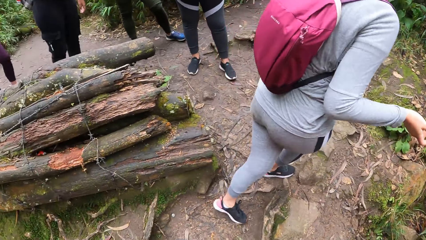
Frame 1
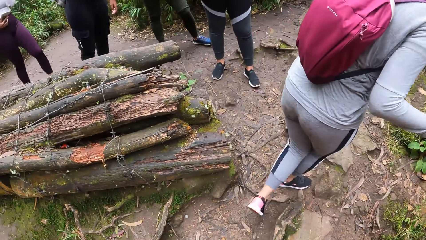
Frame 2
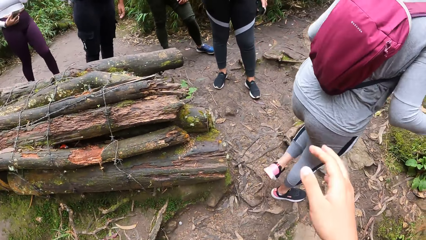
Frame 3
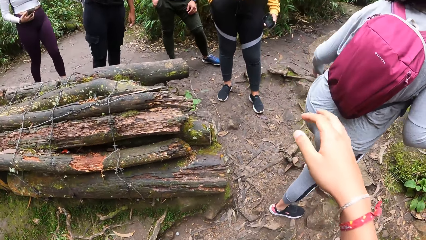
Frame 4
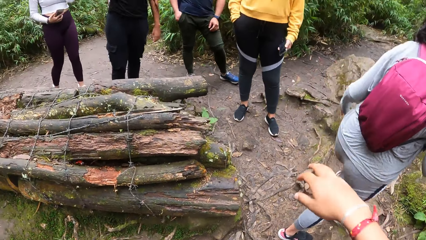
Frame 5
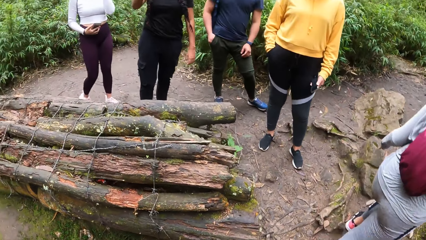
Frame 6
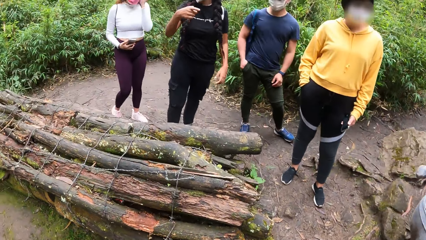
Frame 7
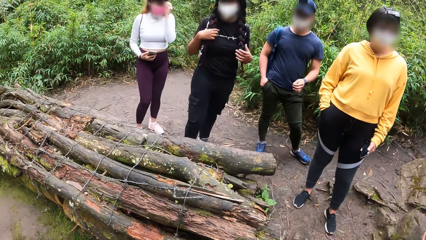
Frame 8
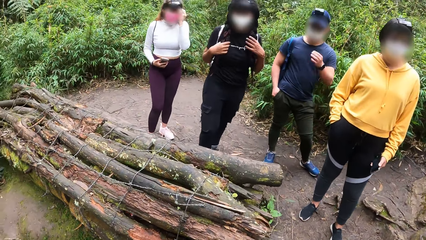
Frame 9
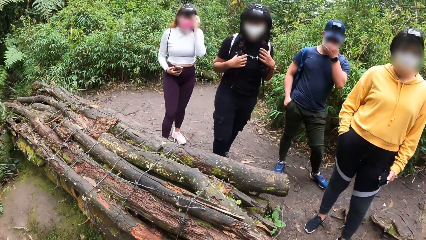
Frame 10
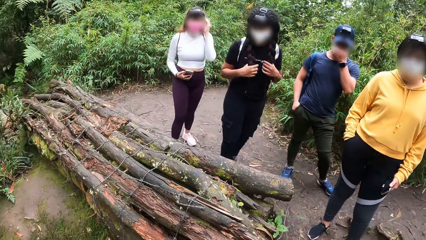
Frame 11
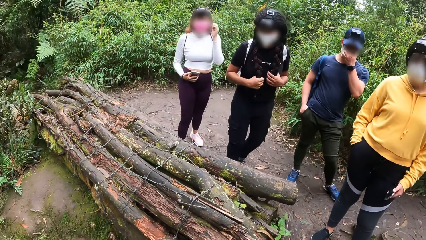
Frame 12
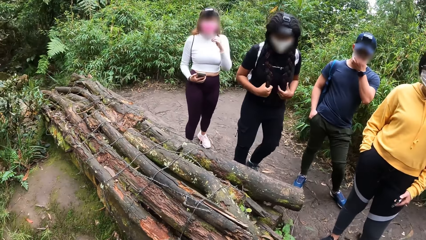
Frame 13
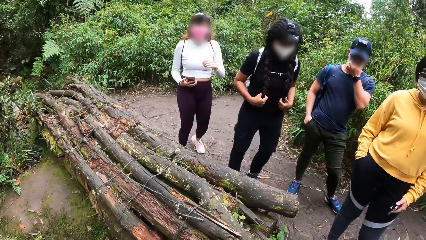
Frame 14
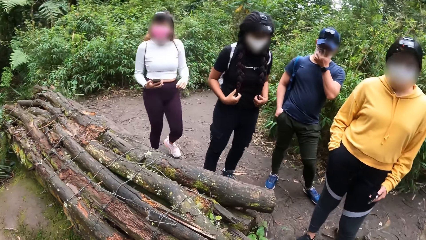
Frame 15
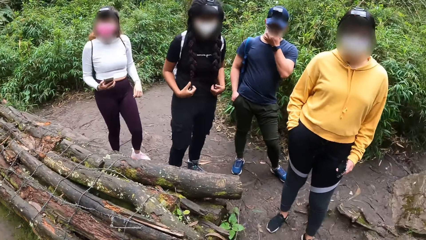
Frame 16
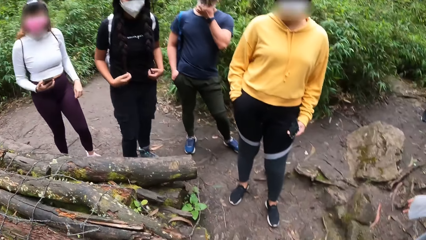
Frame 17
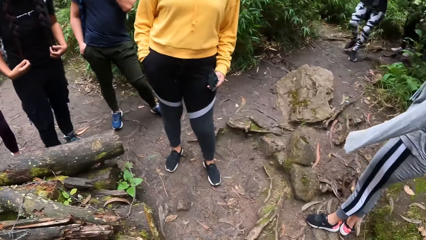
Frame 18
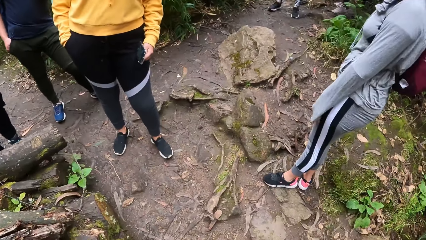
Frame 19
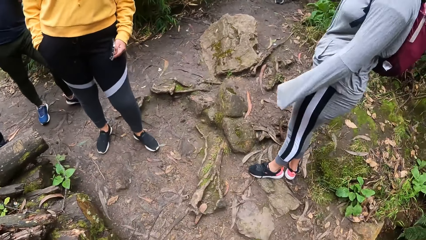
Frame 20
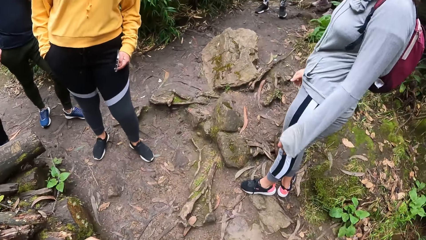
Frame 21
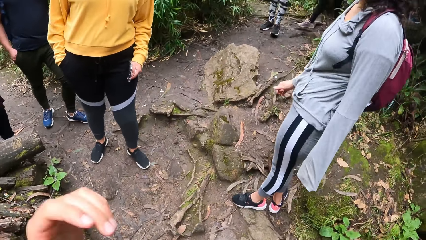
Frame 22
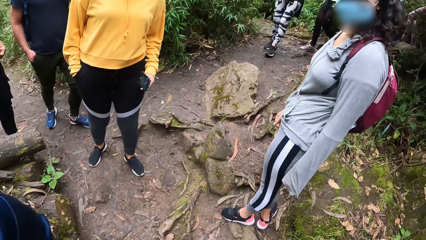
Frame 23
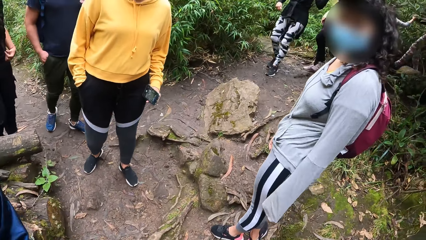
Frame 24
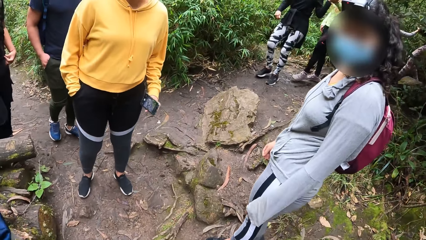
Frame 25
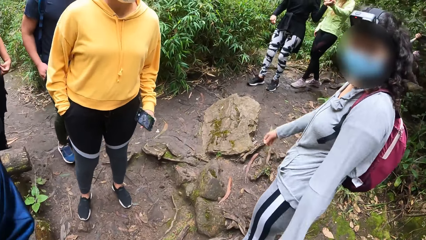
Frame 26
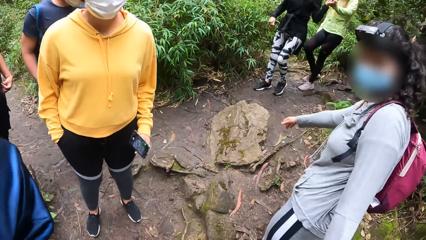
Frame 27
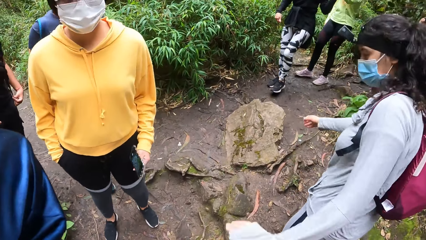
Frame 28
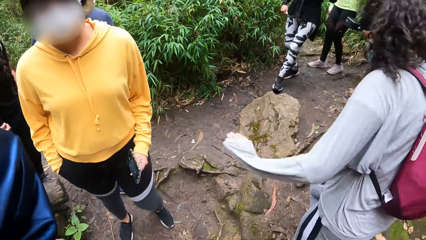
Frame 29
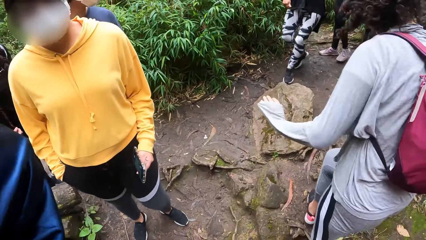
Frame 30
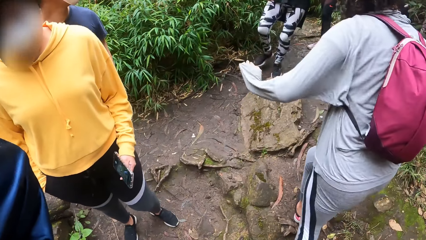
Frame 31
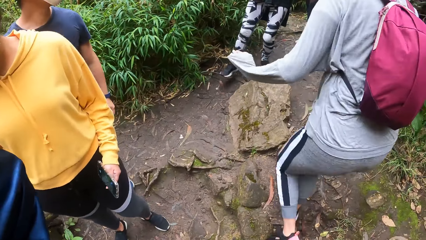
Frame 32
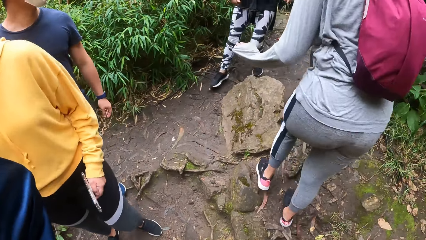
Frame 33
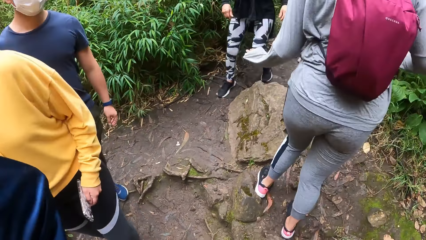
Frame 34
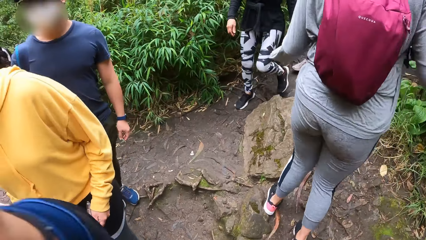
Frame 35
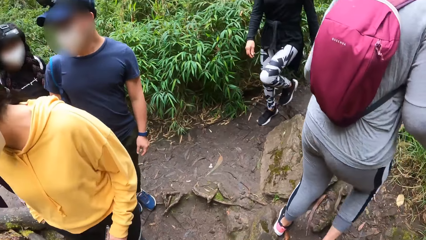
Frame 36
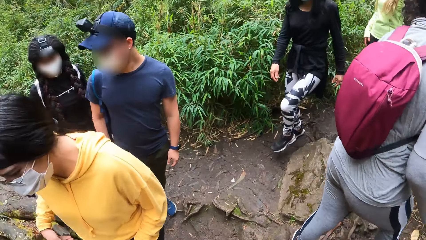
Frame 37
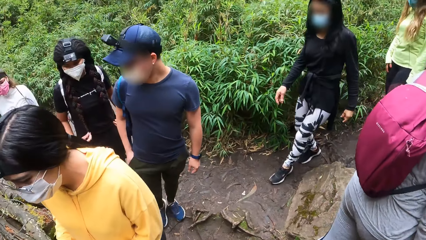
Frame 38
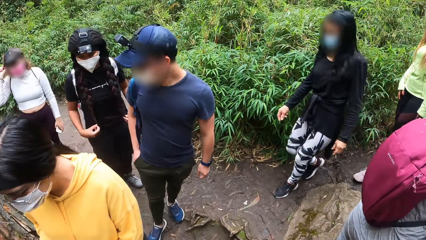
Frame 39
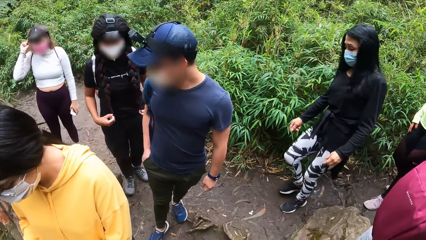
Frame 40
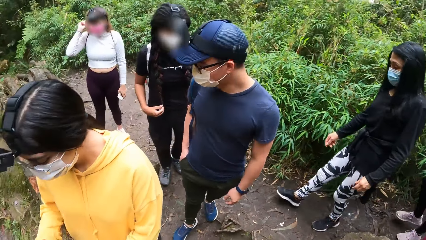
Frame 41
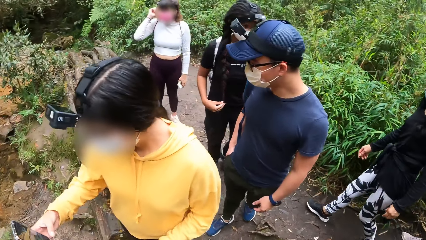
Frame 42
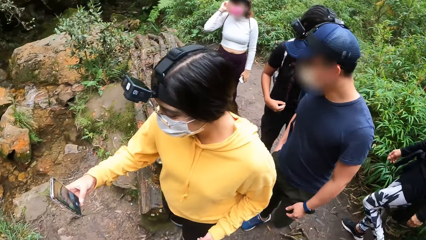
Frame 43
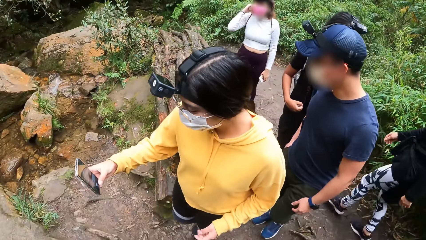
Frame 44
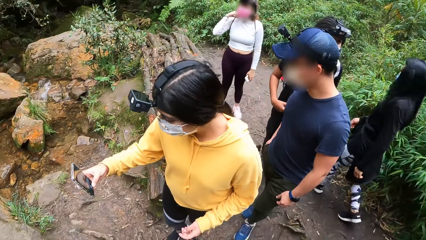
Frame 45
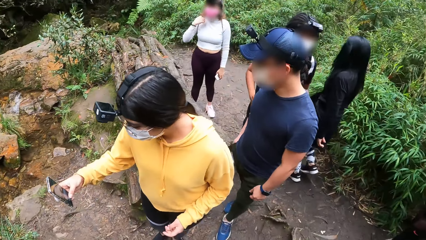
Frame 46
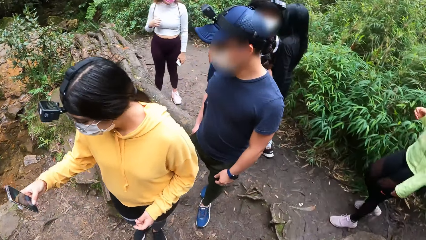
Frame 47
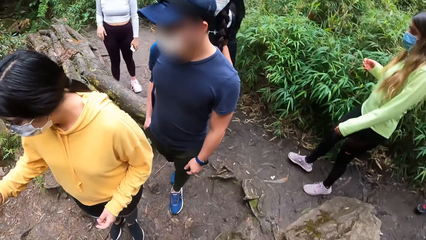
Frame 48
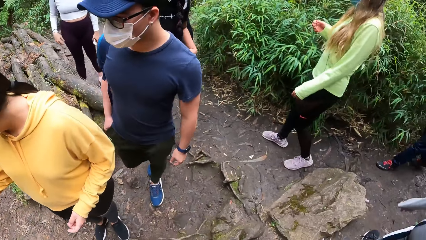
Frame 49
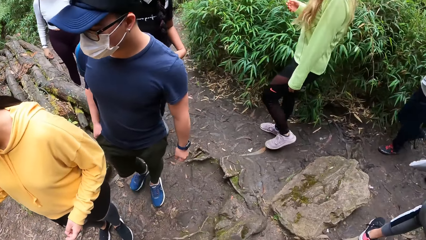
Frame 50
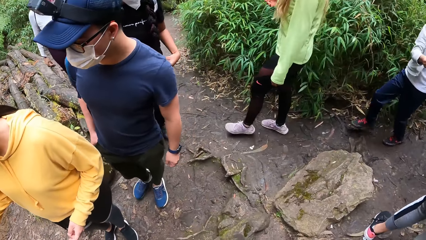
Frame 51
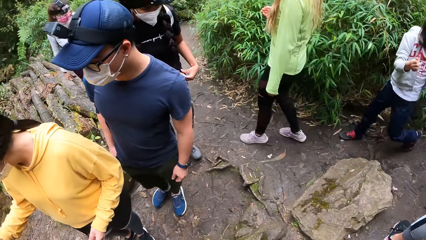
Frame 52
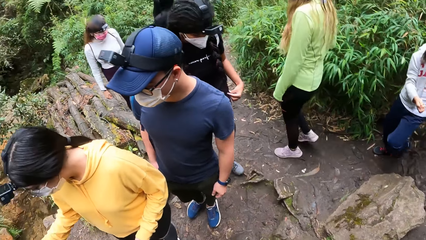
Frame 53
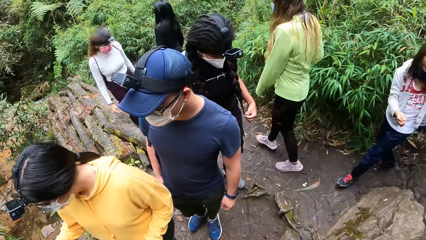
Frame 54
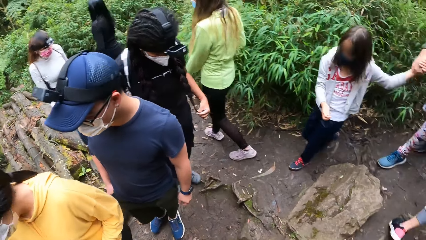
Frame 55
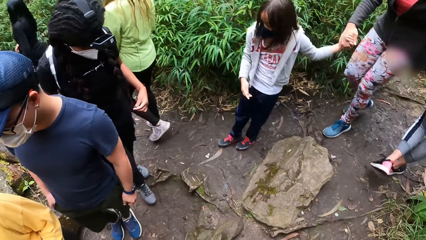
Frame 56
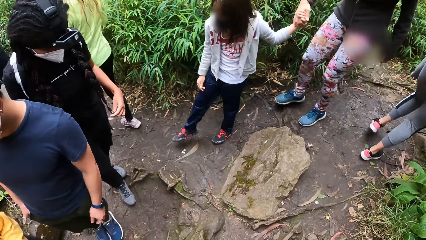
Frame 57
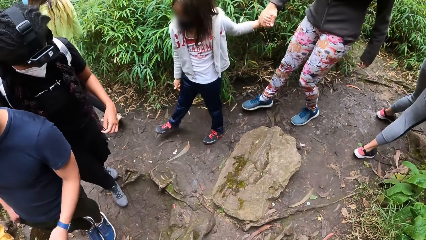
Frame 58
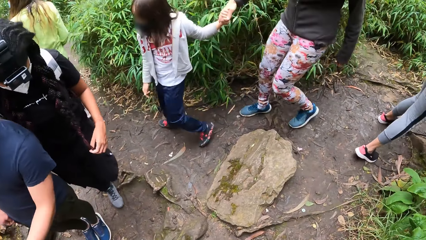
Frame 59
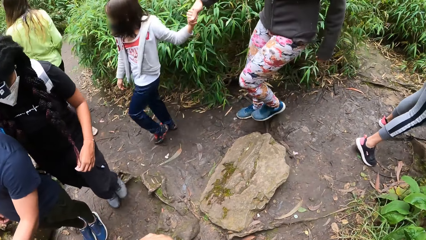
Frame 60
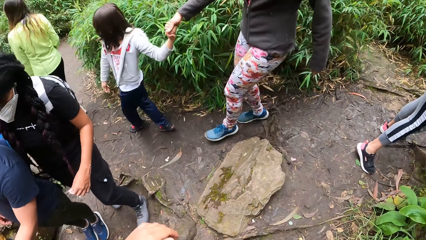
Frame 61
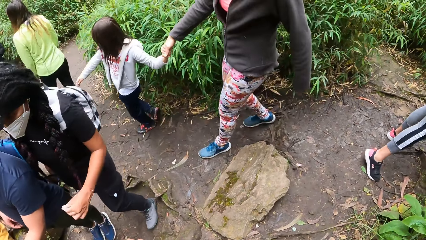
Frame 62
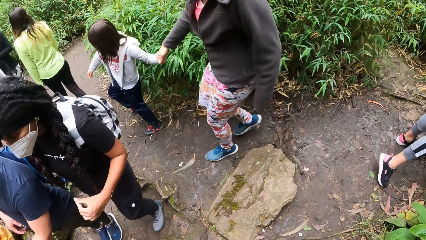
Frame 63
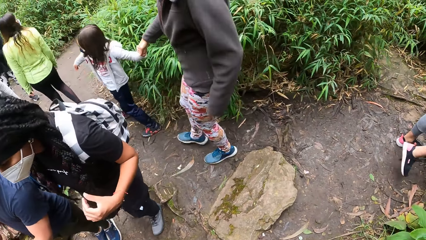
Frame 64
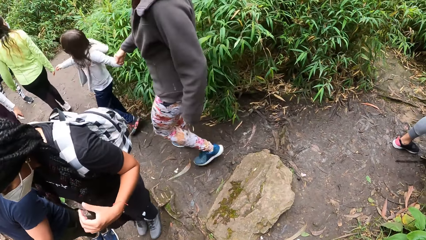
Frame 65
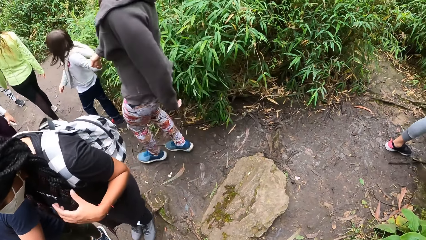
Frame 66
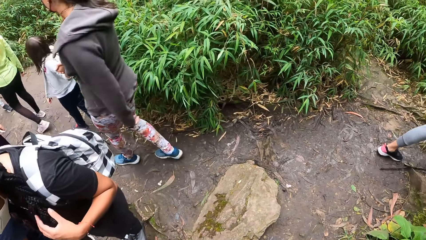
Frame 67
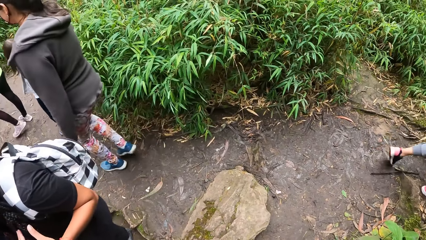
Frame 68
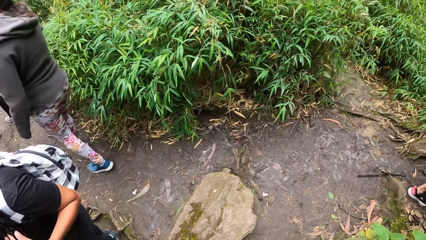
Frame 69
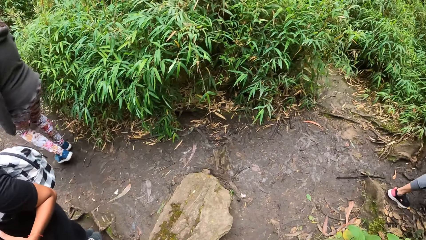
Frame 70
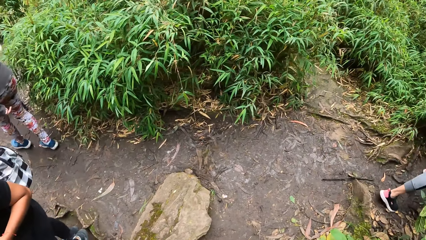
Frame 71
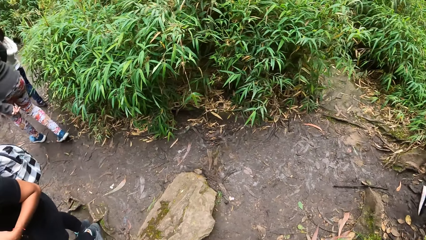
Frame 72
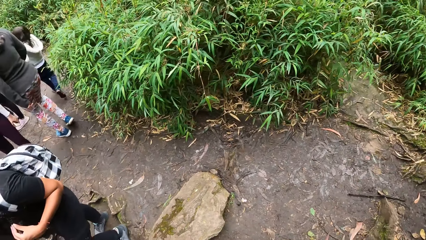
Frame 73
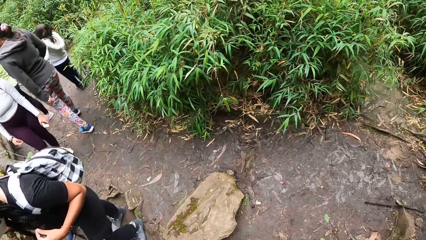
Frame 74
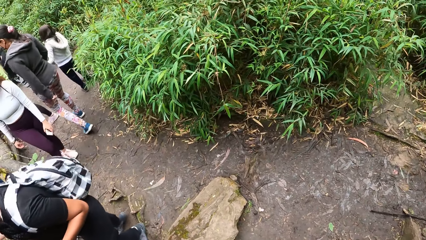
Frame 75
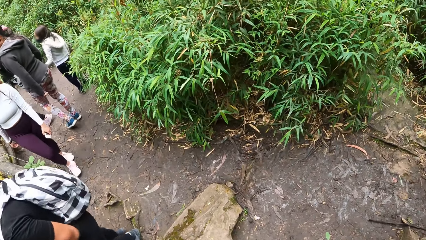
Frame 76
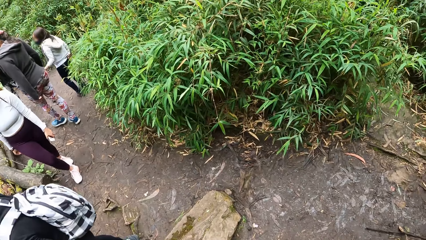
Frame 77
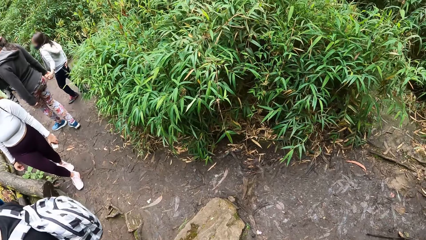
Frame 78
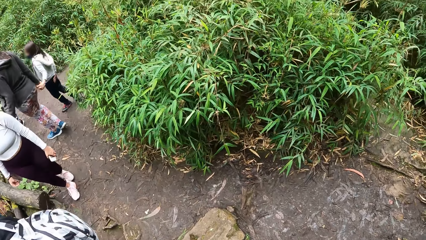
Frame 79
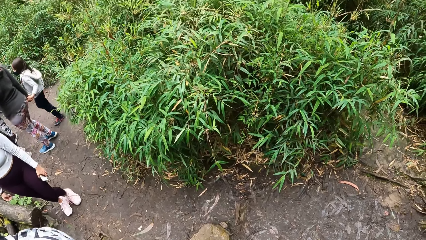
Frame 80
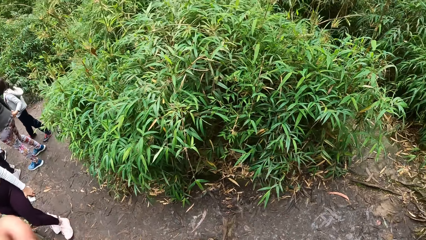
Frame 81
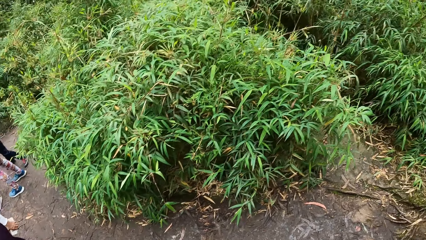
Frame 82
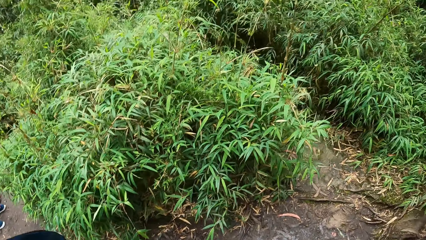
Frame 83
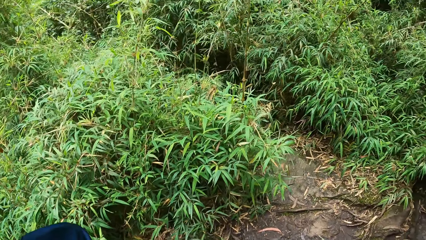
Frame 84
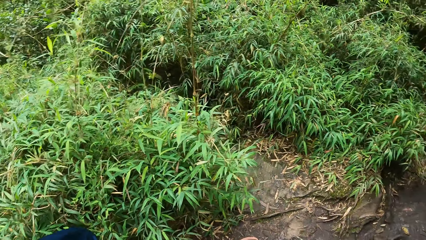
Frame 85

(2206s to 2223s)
A woman walks around the river. The camera wearer looks around. She walks around the river. She converses with four women and a man. She looks at her colleagues. She looks around the river. She walks behind a woman.
